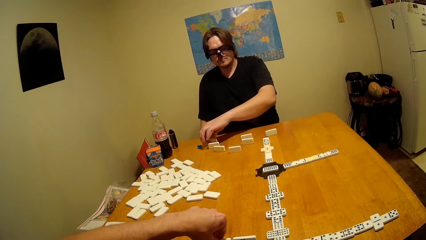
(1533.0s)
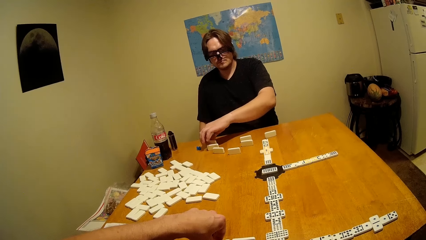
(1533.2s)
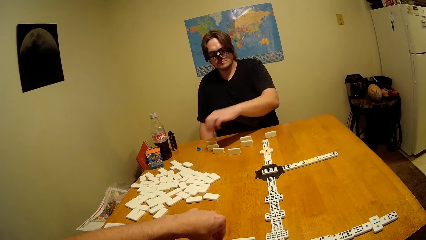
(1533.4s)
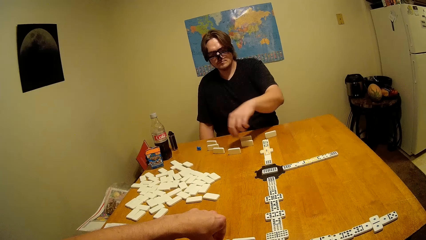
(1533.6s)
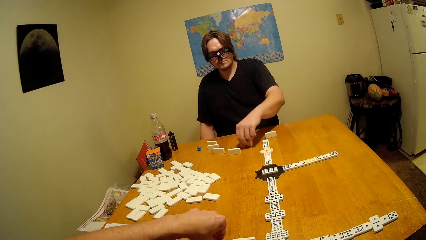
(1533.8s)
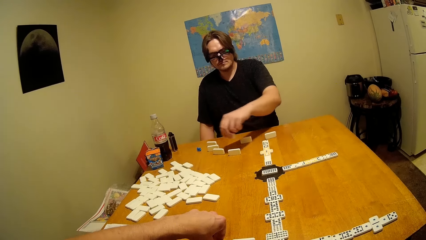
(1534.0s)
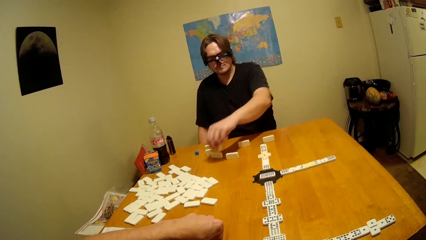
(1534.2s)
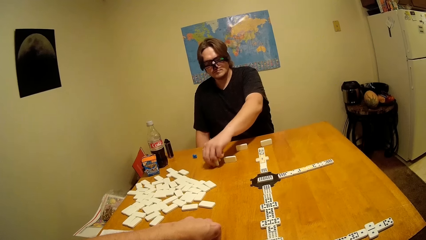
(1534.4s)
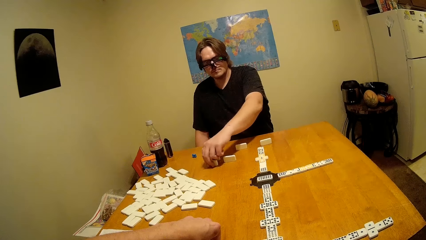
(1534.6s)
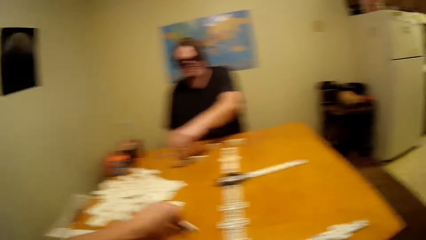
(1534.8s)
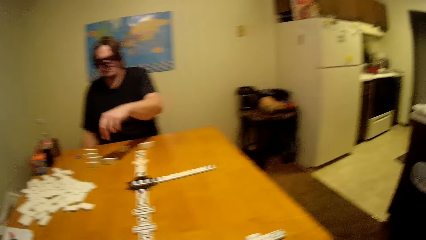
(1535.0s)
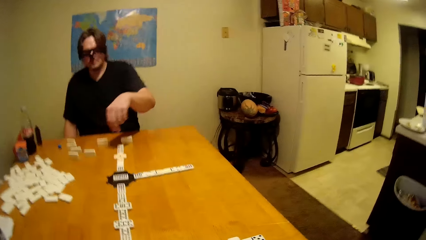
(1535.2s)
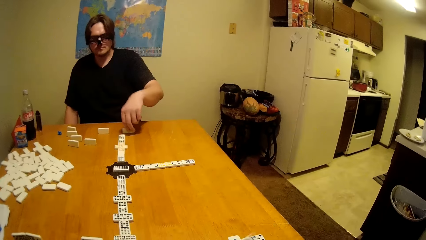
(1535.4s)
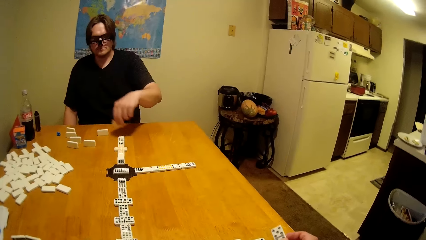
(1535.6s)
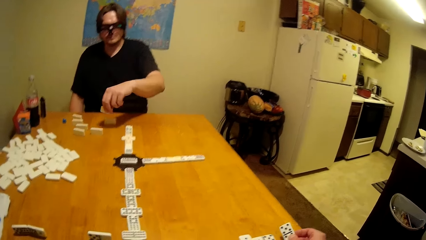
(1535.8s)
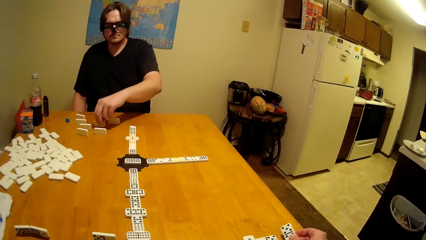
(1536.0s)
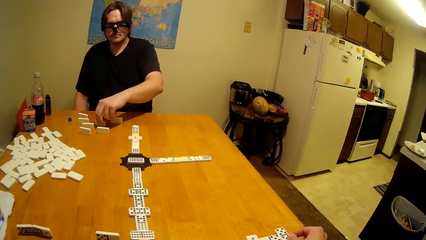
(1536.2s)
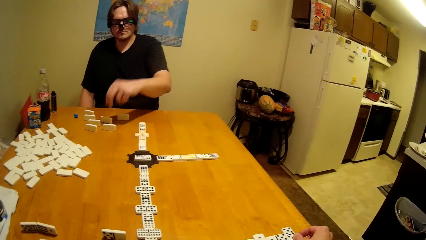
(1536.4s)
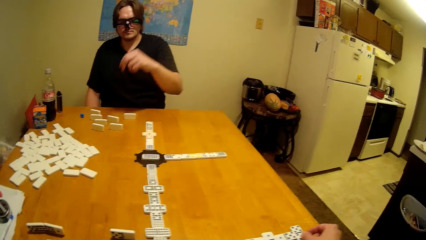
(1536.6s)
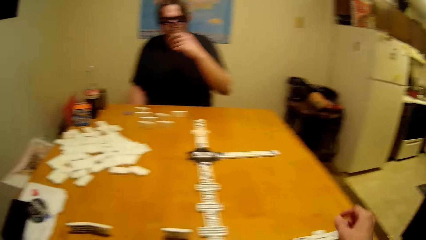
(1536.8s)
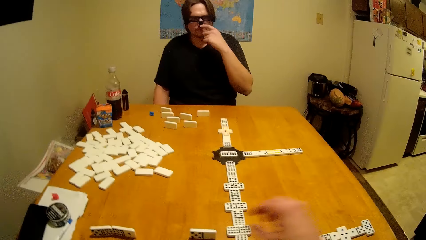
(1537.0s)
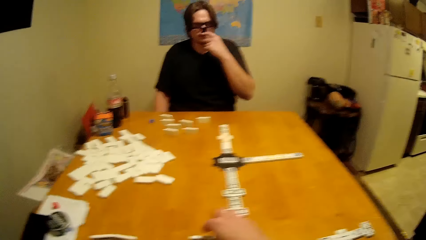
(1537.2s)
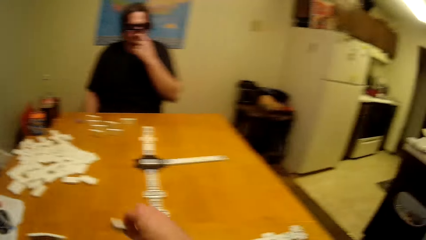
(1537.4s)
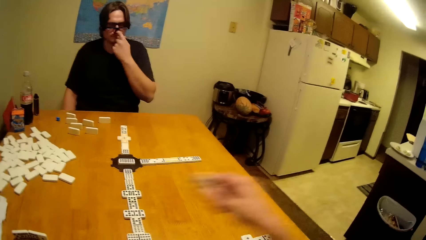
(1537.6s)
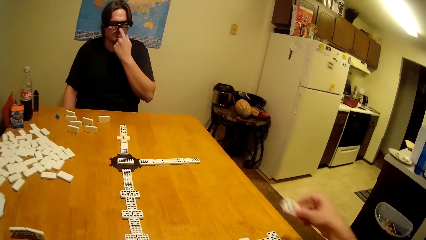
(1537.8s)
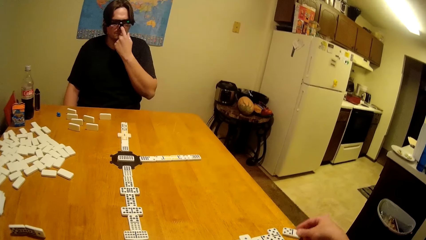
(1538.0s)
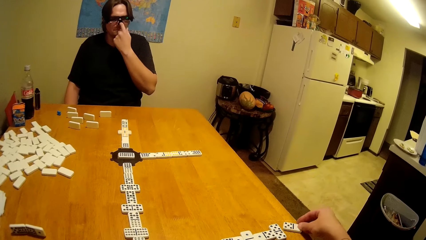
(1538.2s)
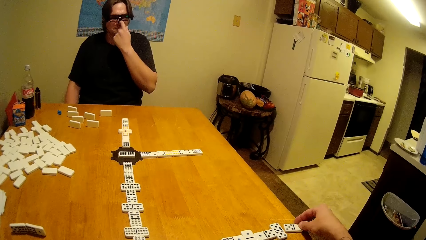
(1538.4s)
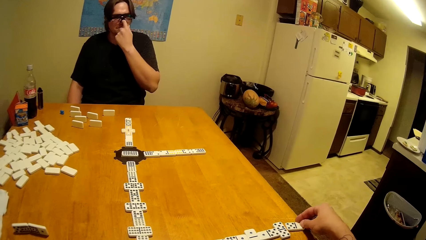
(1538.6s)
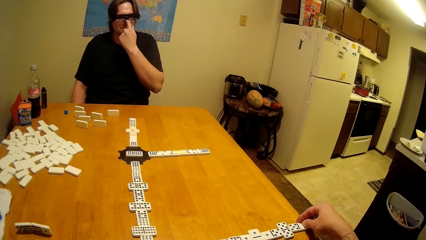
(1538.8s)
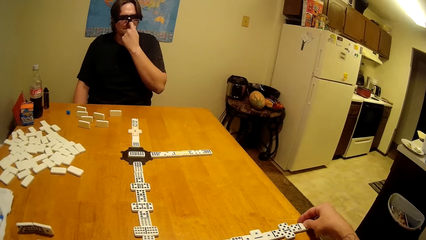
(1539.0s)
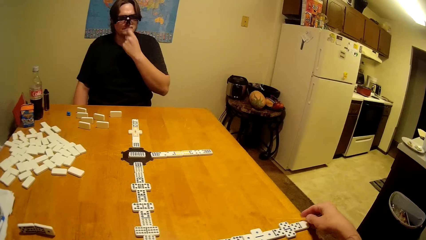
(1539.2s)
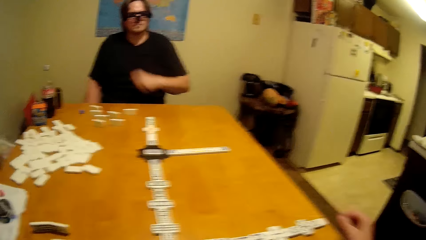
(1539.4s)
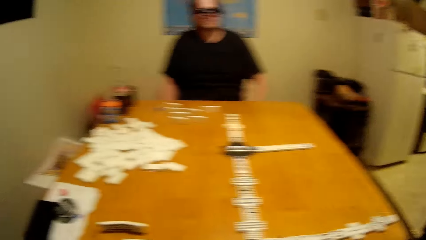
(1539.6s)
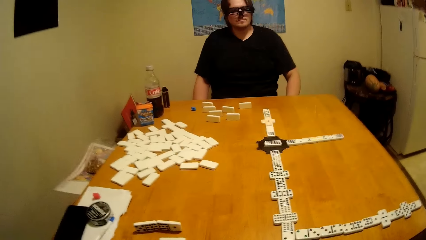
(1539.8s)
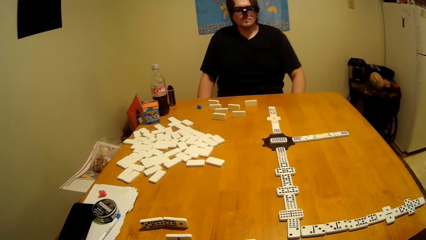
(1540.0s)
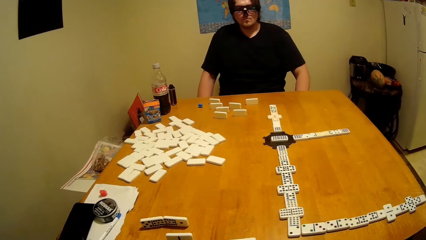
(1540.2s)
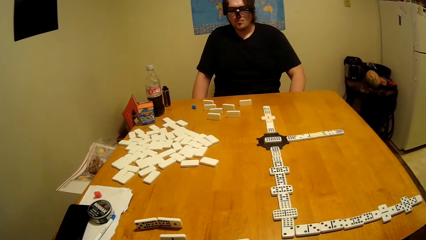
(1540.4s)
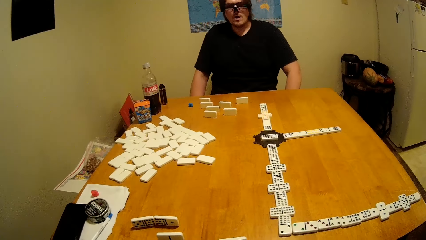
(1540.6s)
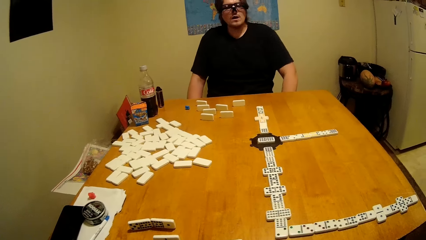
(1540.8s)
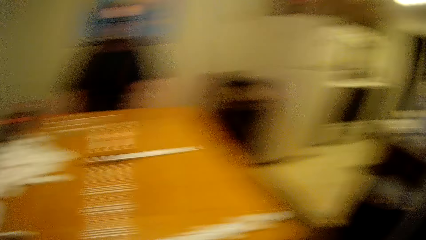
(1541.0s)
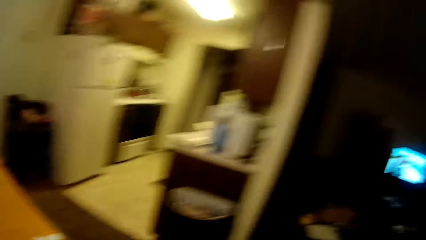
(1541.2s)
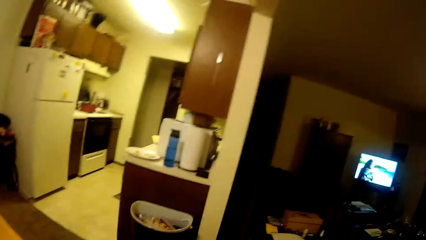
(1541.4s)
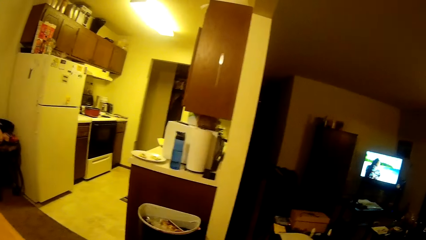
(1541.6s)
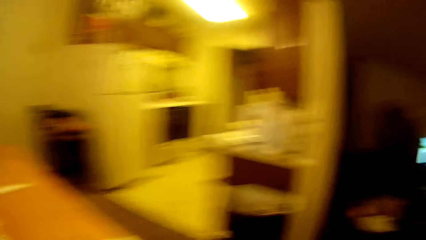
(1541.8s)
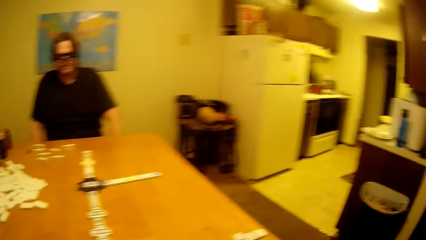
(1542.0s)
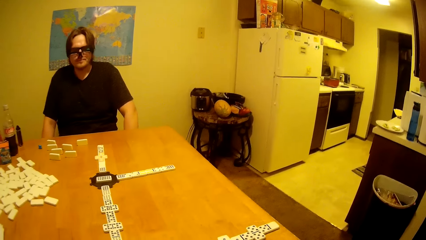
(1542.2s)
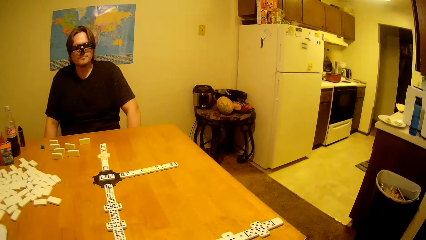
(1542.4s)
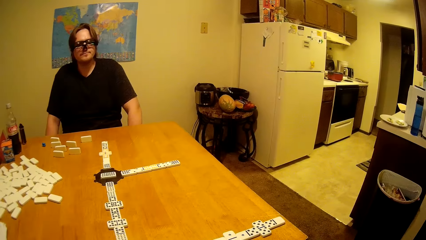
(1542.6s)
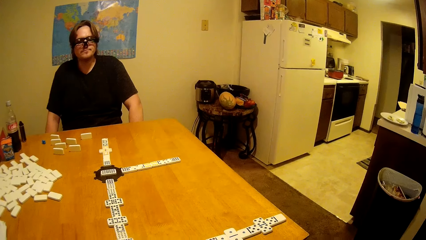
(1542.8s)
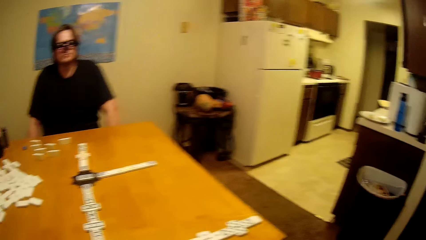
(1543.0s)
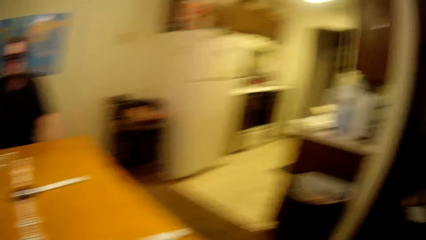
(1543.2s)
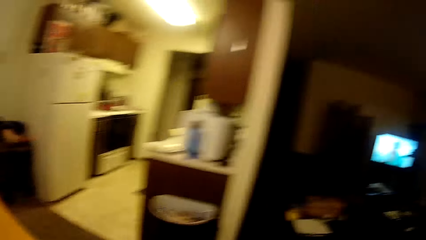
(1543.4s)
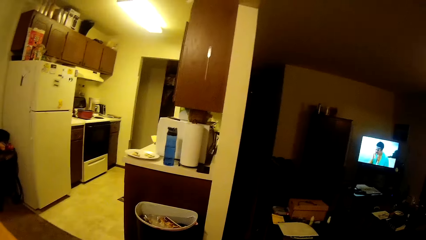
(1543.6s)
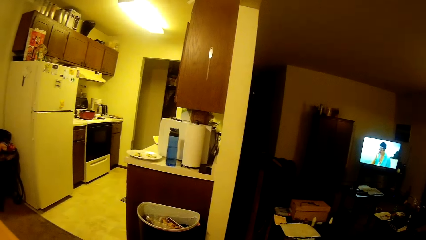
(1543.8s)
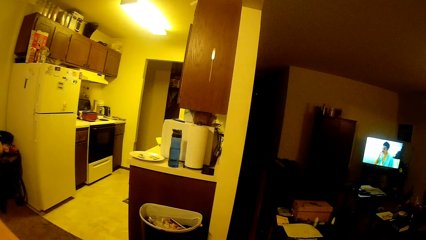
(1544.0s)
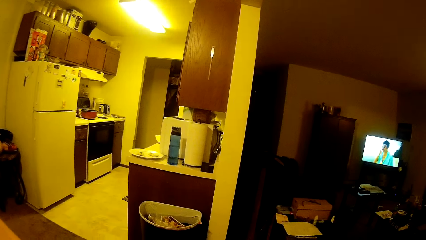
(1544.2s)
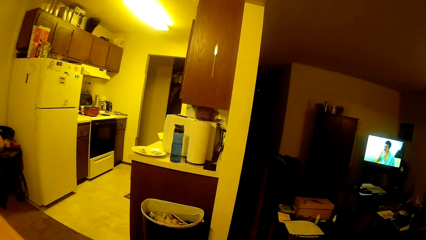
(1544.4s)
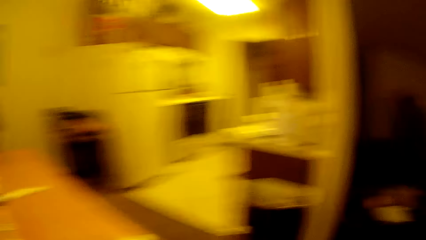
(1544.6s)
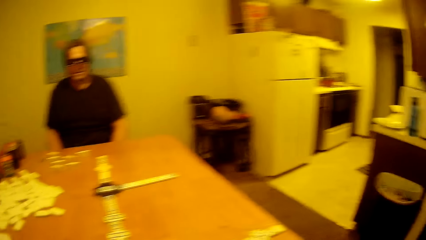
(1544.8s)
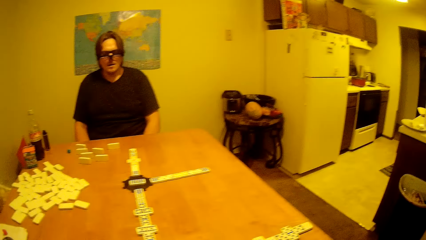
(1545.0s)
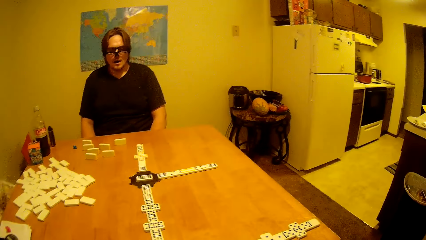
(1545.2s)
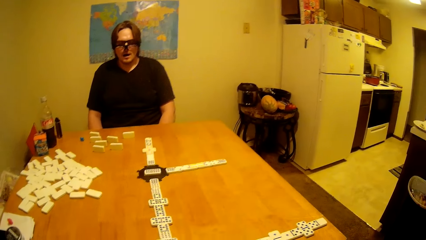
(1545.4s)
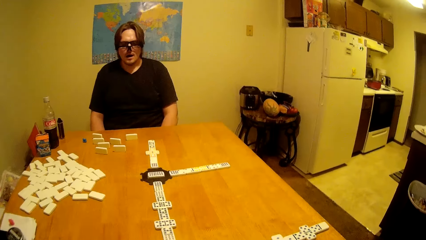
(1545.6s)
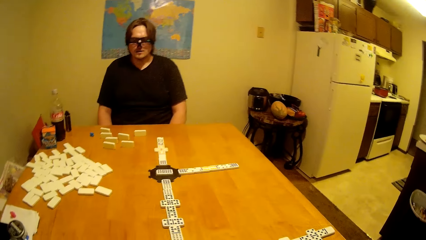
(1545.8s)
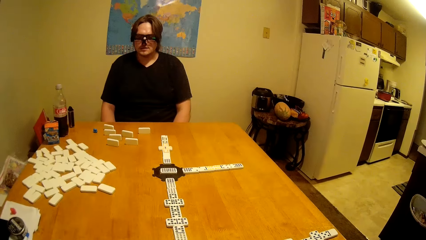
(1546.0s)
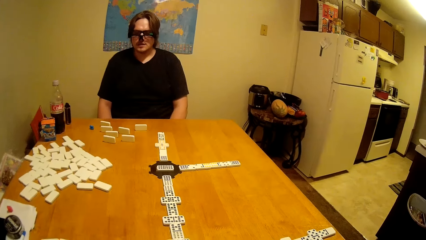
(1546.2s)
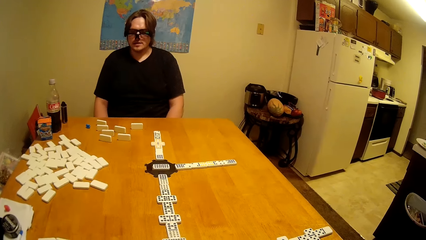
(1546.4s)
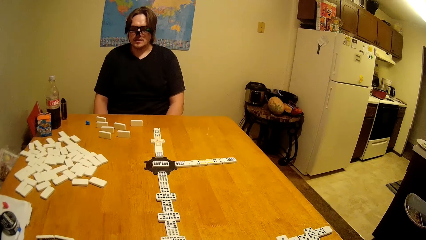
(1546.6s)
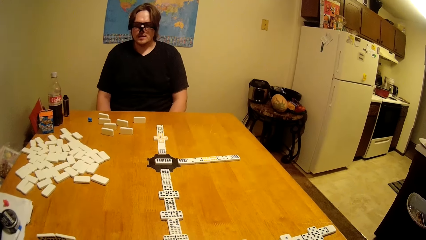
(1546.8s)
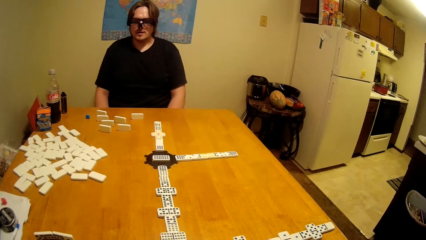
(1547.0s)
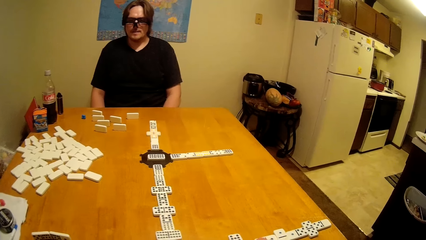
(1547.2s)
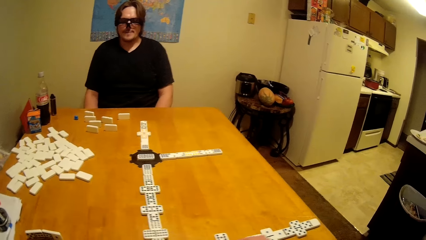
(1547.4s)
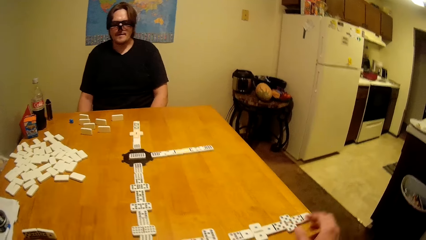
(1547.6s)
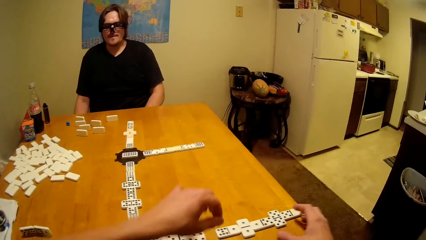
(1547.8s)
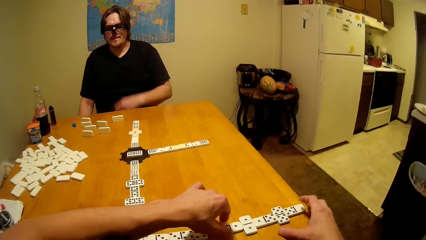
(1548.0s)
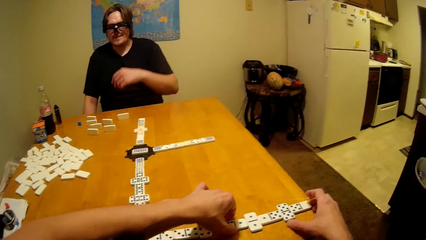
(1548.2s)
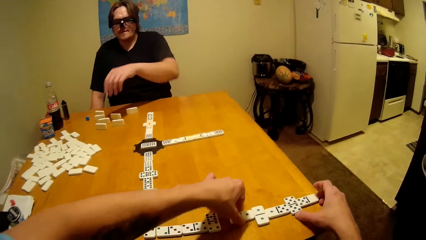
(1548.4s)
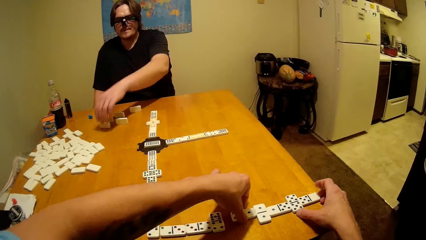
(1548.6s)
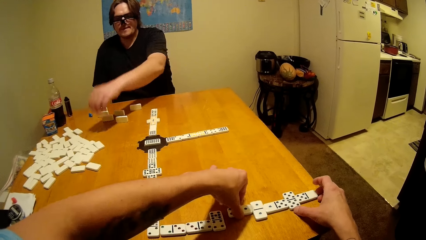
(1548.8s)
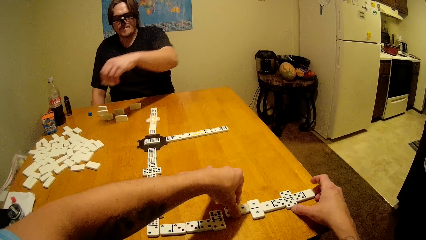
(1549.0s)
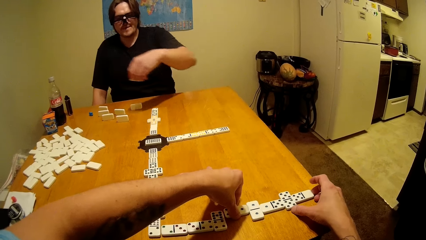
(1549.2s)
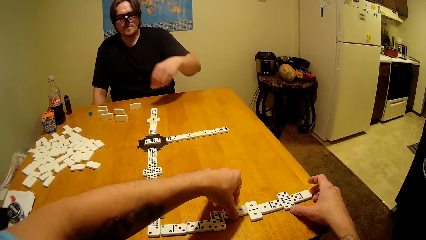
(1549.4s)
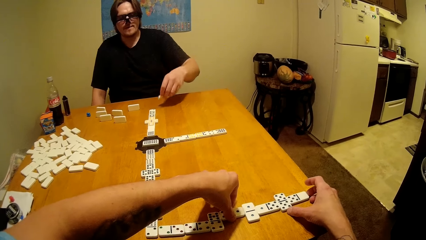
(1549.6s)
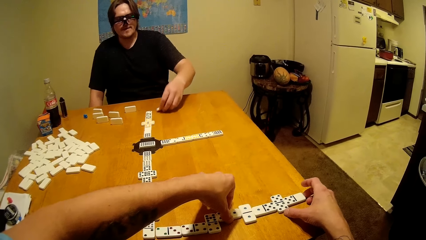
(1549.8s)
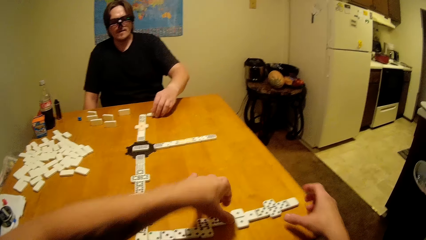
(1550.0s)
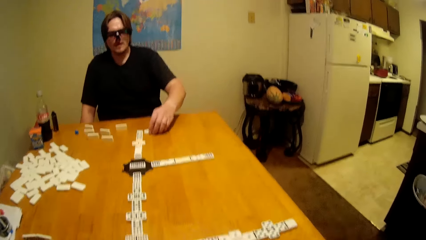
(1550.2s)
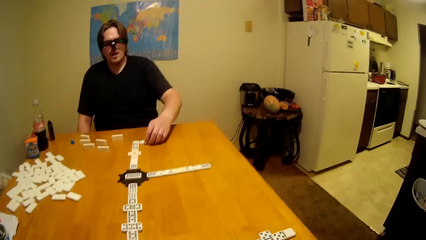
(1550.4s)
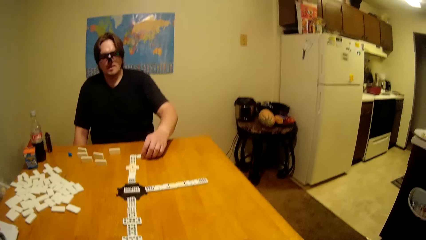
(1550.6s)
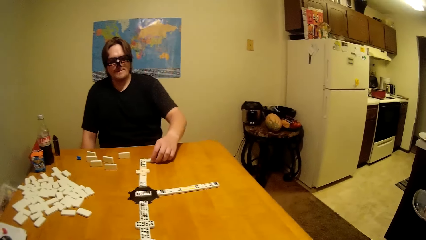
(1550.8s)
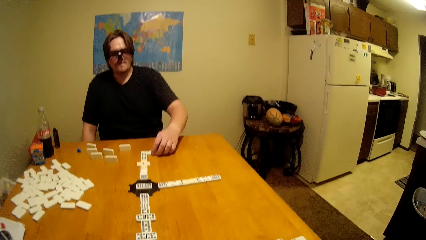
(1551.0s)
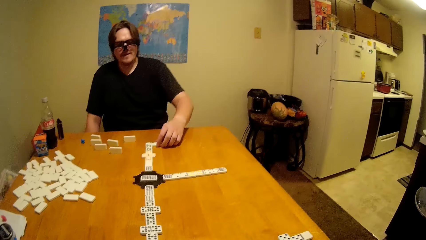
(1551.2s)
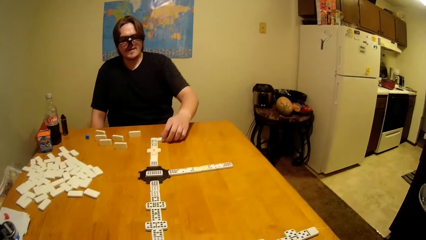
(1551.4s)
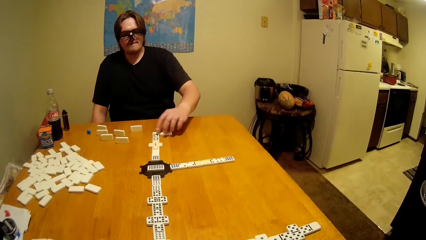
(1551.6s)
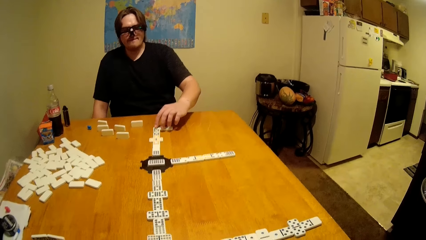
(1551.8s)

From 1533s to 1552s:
The camera wearer plays a dominoes game. A person plays.
